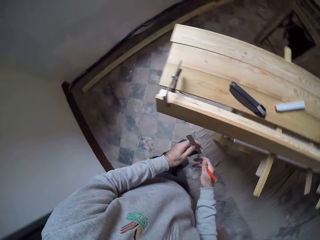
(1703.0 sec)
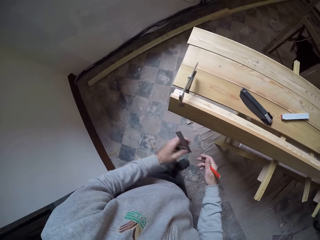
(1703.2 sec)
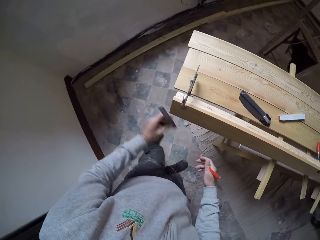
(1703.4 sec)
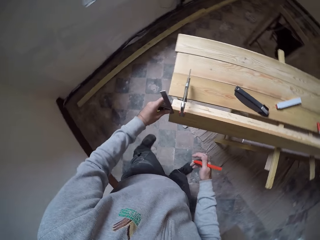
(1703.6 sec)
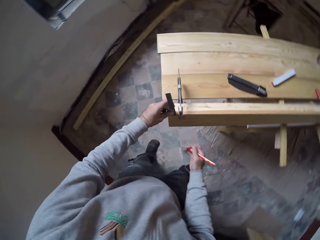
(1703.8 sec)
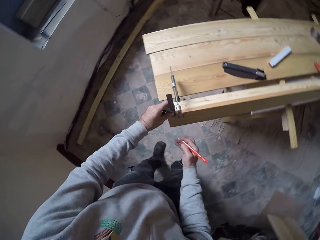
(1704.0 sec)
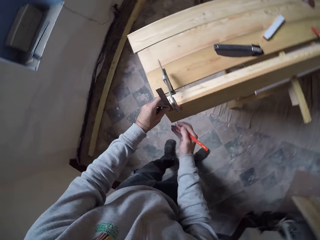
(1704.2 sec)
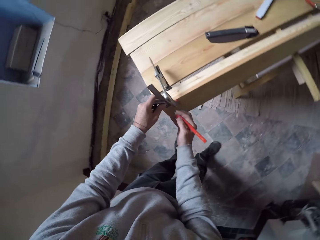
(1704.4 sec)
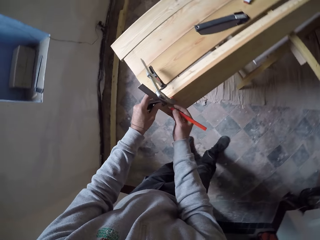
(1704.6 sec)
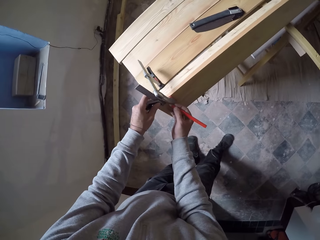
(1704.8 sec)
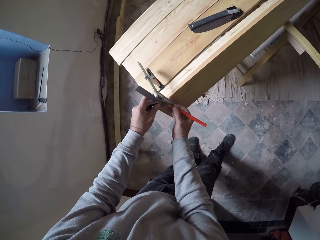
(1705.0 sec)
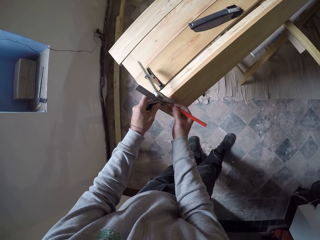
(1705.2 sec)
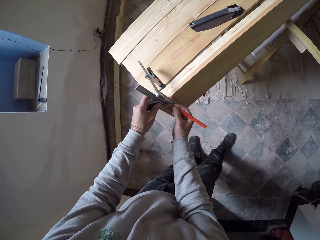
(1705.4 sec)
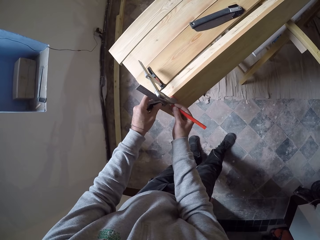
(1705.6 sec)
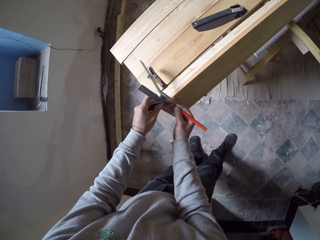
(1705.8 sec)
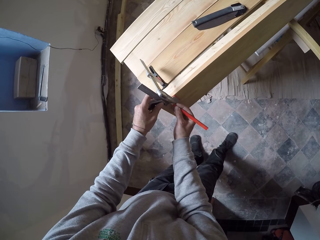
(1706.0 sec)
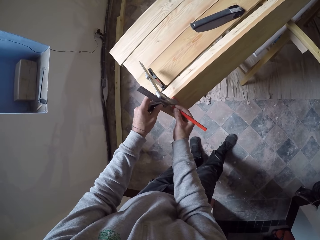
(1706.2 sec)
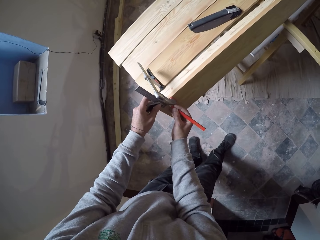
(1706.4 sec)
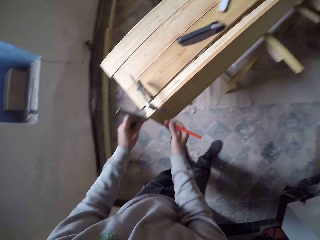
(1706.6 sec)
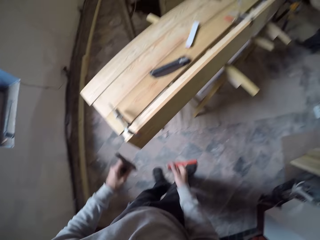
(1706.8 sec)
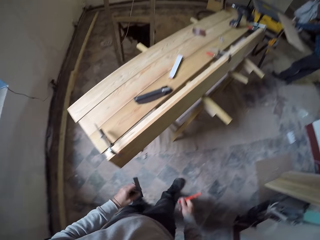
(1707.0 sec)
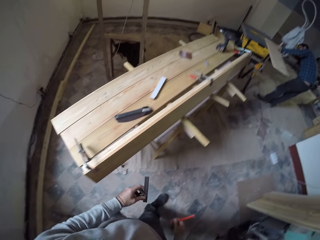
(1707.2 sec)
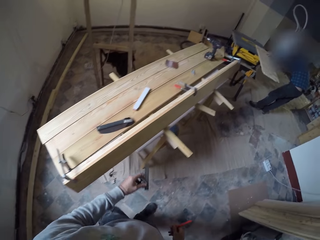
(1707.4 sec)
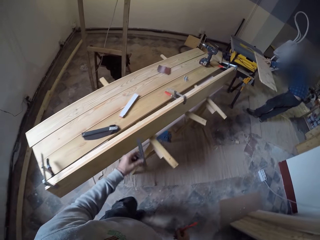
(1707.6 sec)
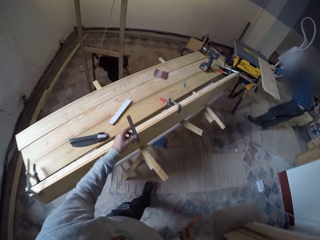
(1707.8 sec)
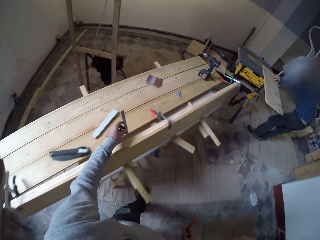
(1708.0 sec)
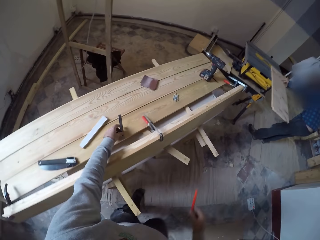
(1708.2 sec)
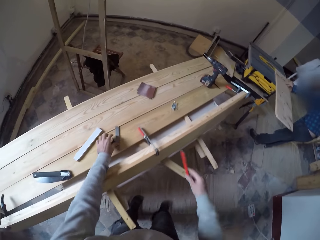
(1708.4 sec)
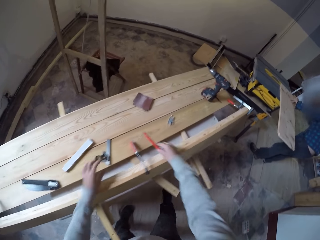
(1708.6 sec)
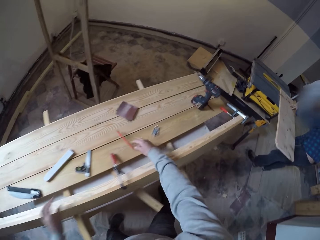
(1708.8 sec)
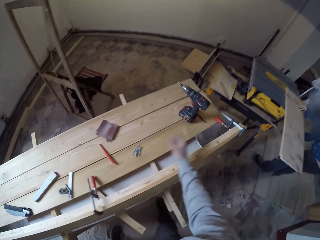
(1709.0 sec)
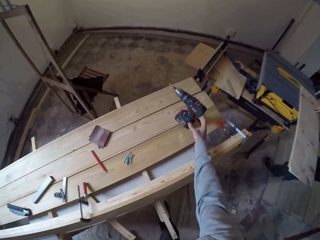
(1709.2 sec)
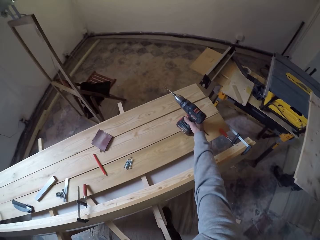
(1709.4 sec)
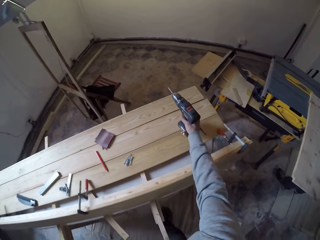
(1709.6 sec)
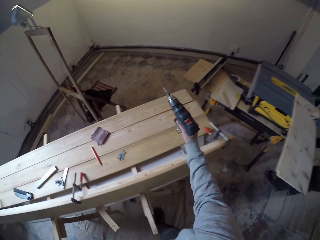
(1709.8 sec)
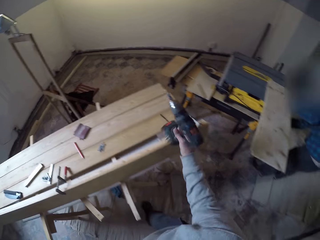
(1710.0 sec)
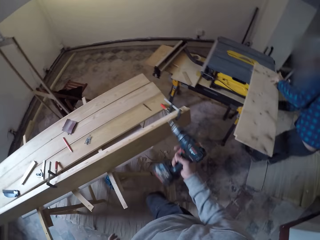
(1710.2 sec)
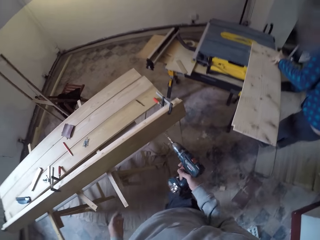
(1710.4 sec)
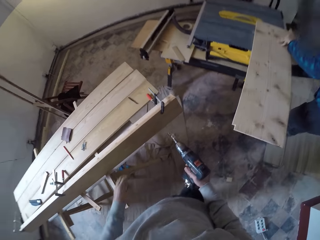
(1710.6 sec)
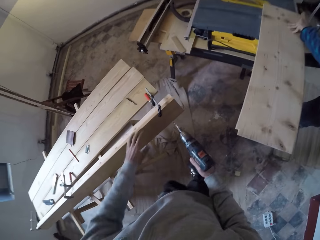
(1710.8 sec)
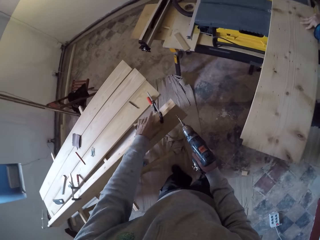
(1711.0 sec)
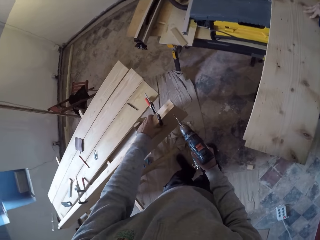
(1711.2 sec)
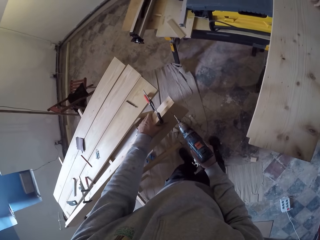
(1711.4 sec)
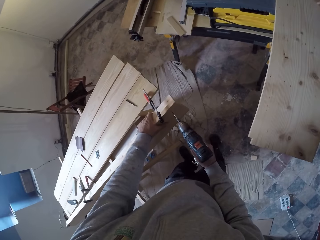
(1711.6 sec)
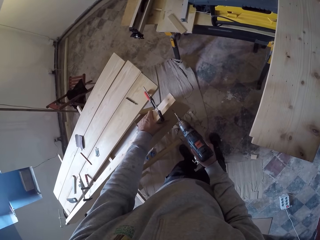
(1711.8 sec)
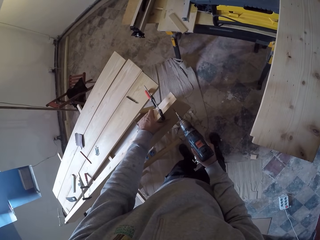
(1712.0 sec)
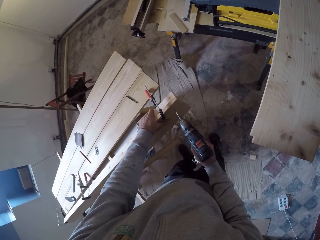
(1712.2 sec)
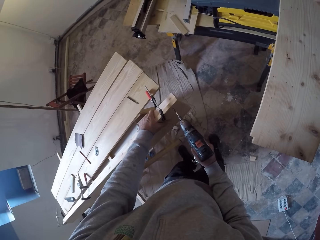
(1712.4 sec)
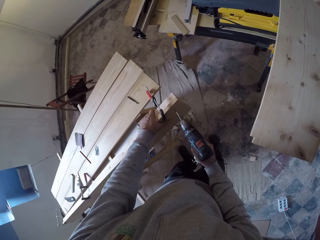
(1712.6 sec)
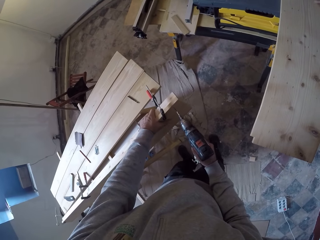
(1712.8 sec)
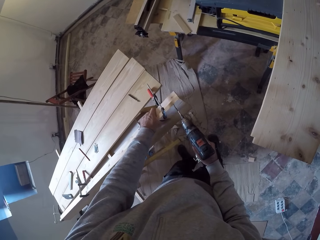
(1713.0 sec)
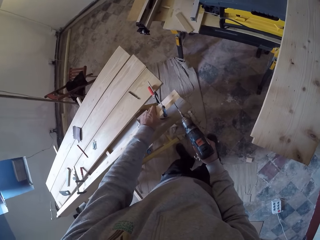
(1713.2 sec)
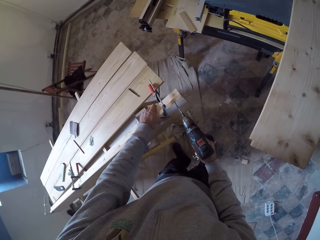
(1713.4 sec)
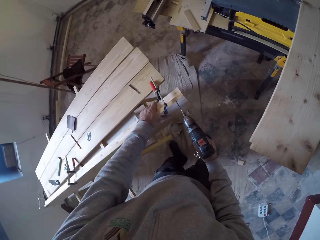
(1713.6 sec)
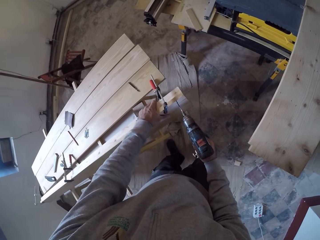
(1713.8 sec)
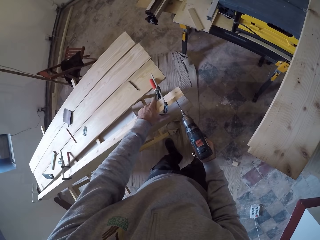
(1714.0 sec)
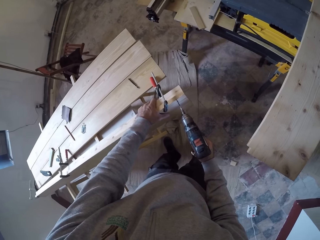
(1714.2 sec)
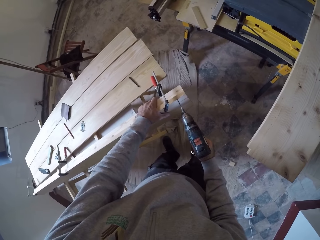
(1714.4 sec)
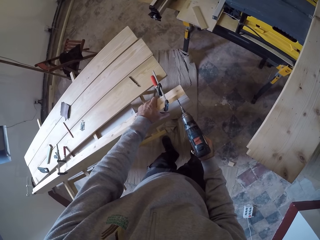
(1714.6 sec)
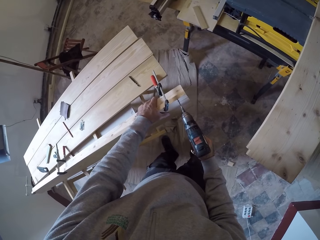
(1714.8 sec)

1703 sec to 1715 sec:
The camera wearer measures wood with a try square. They mark on the wood with a pencil. They walk in a workshop. They put the try square on the wood. They put the pencil on the wood. They pick up a drill. They drill a hole in the wood with the drill.

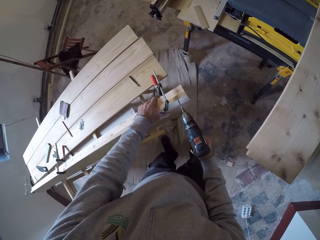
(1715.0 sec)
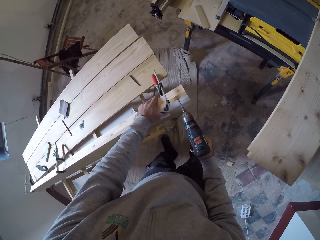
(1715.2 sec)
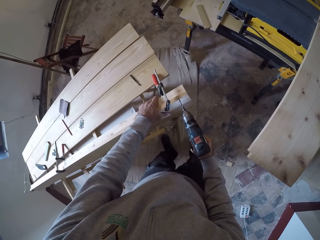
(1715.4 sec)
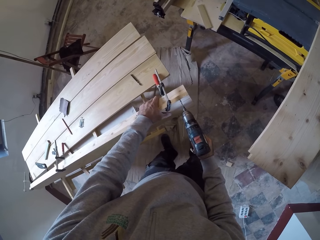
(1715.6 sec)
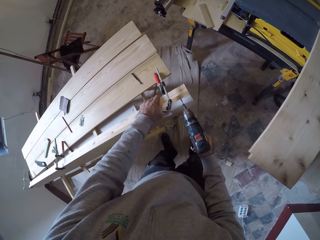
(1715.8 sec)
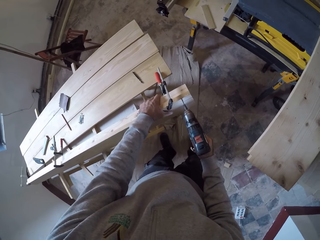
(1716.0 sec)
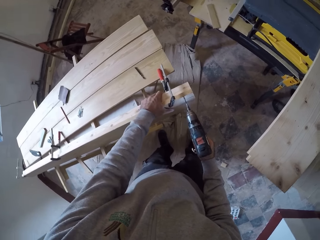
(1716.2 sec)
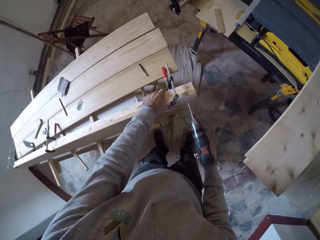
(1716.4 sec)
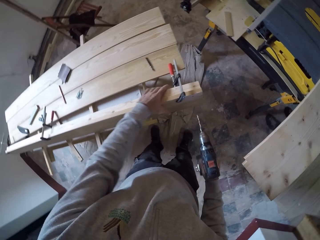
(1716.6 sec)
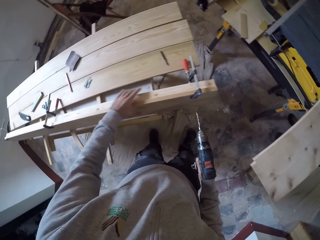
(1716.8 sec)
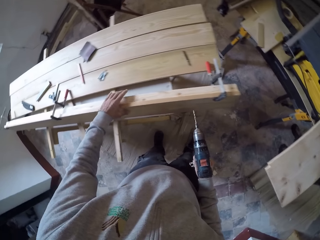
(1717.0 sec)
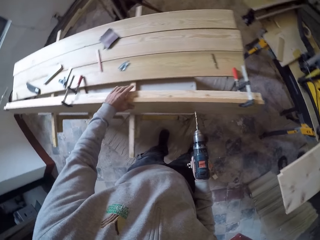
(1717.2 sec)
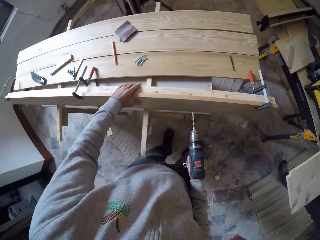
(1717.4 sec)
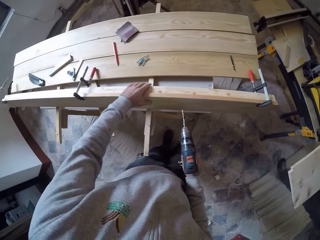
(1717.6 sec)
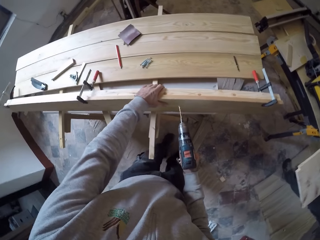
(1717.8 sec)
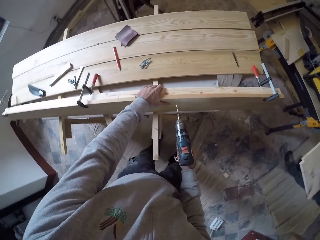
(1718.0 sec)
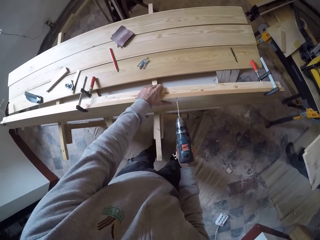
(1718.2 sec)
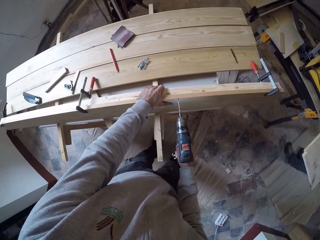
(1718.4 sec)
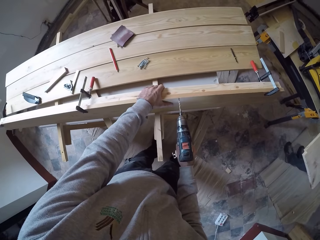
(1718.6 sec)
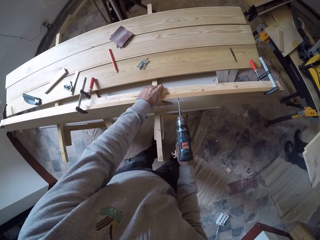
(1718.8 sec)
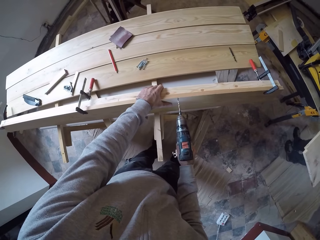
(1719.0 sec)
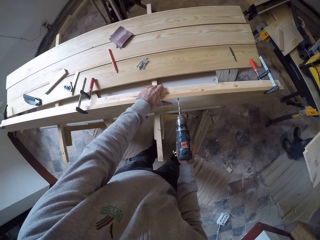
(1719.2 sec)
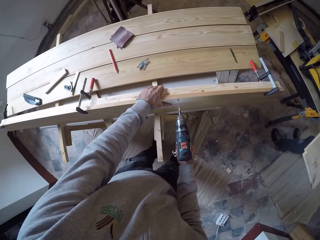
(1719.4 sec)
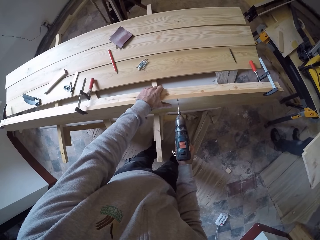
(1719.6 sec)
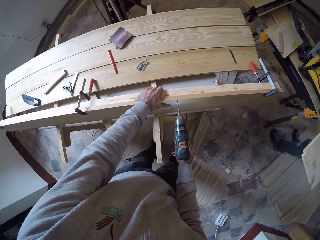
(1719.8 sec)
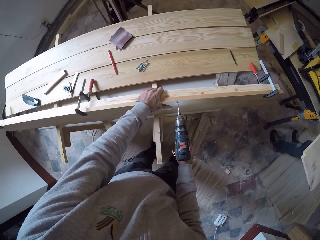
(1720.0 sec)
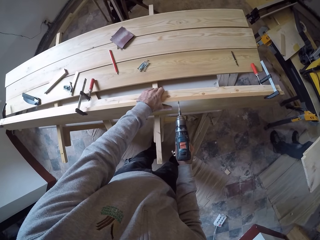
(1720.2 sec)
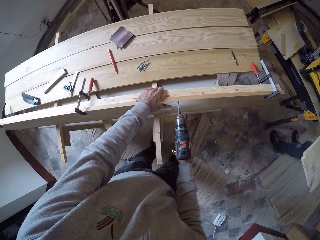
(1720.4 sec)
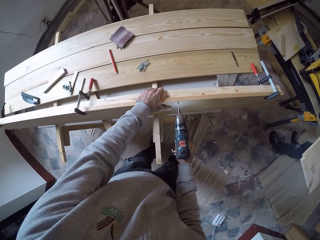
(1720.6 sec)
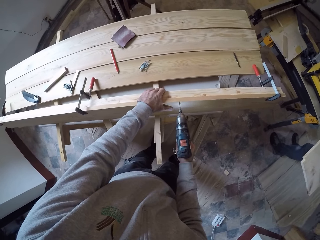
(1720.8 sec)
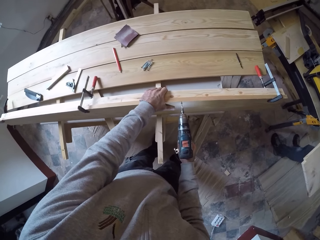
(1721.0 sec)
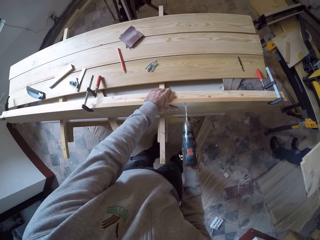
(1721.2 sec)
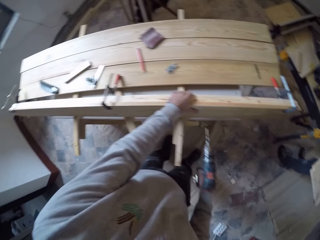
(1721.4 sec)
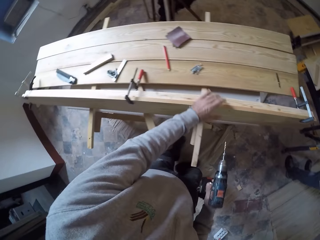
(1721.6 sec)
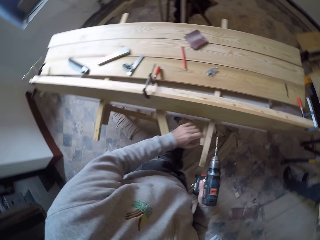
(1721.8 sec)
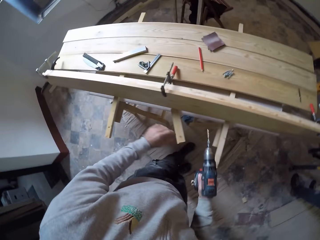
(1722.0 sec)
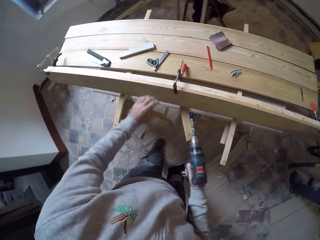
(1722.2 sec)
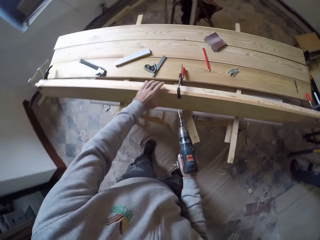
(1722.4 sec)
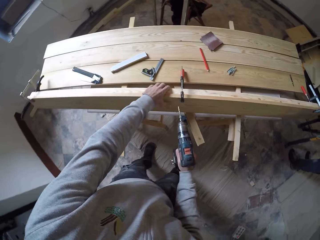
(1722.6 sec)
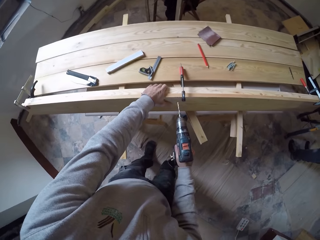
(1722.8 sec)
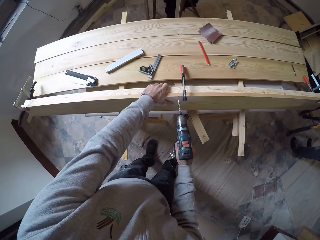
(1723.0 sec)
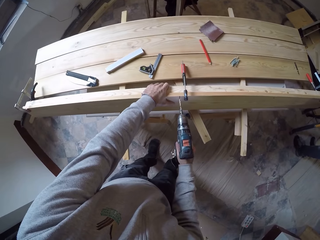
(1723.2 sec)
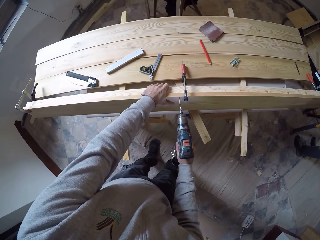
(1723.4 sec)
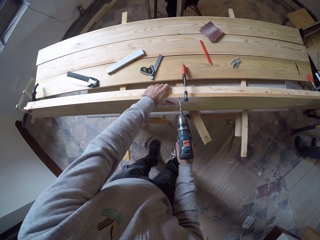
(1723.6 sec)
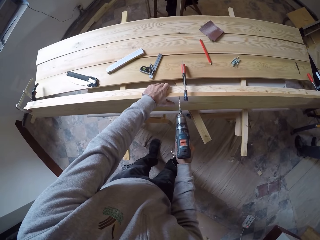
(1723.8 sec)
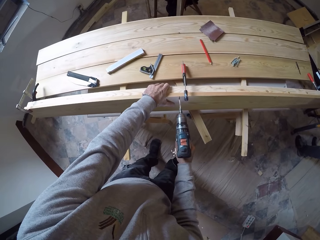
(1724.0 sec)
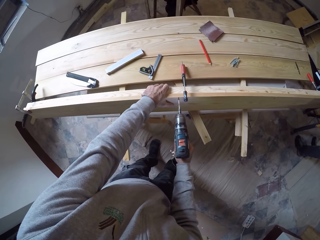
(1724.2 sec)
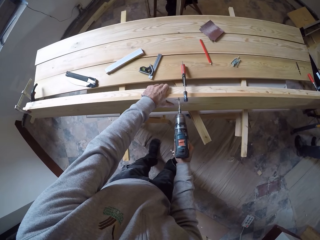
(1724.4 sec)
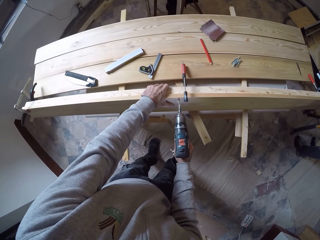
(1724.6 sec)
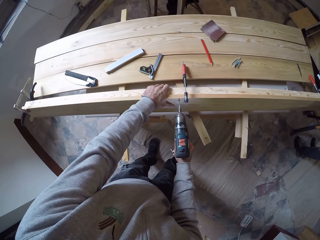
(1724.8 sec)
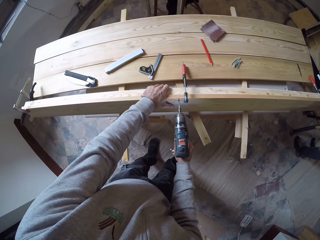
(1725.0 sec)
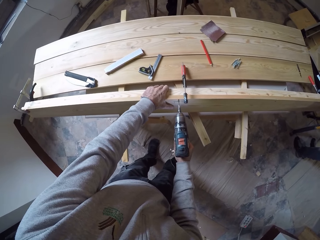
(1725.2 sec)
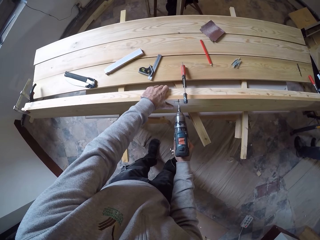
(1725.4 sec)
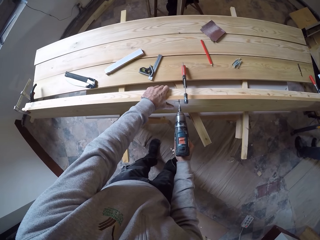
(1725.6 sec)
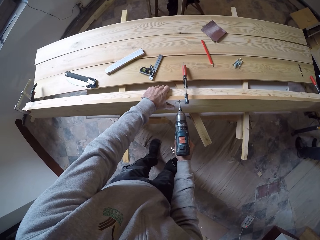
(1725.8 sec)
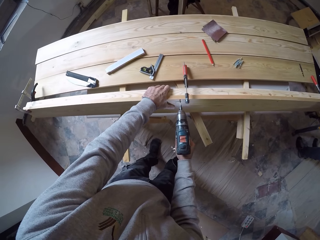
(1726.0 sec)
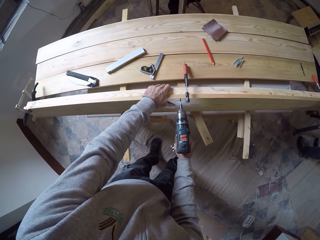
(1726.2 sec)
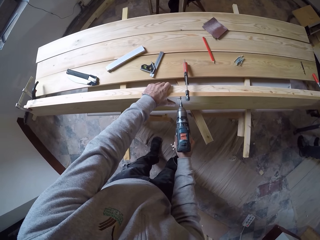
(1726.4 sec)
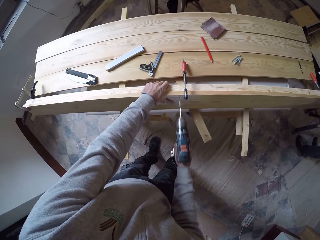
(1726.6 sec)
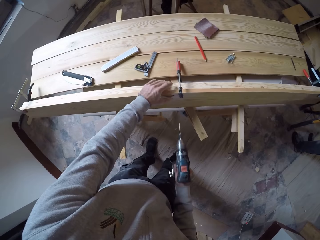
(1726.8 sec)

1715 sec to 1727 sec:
The camera wearer adjusts a hand on the wood. They drill a hole in the wood with a drill. They adjust a hand on the wood. They drill a hole in the wood with the drill.
